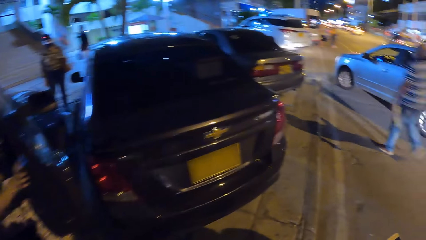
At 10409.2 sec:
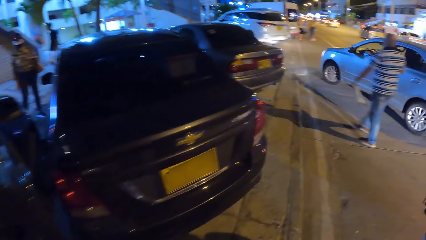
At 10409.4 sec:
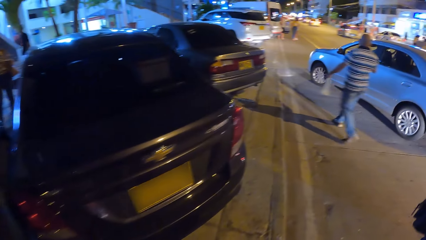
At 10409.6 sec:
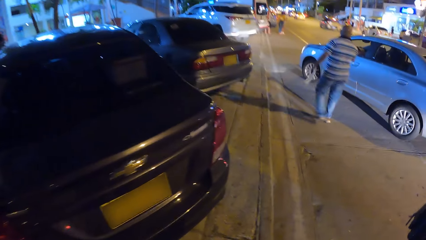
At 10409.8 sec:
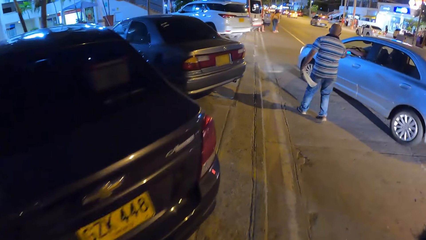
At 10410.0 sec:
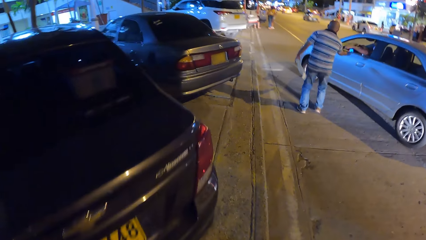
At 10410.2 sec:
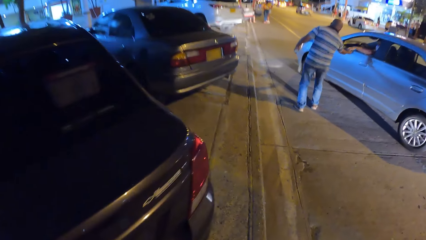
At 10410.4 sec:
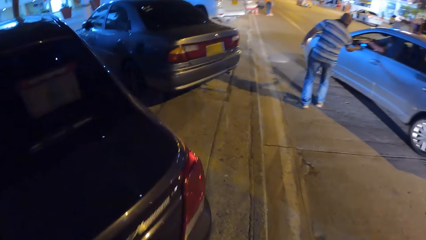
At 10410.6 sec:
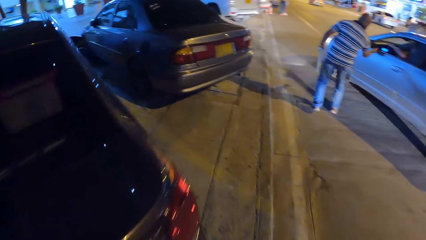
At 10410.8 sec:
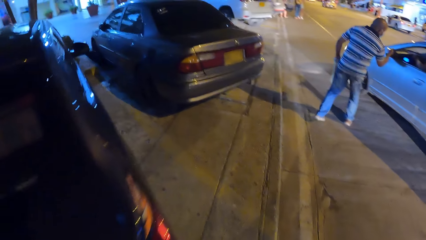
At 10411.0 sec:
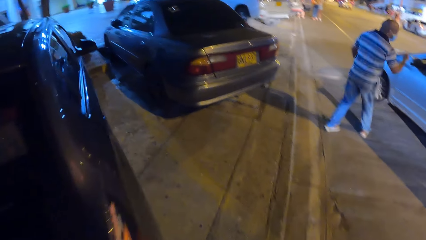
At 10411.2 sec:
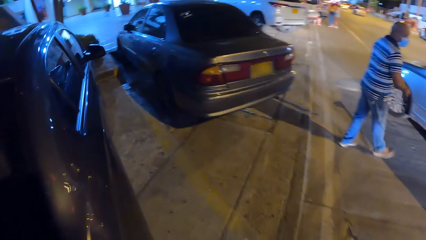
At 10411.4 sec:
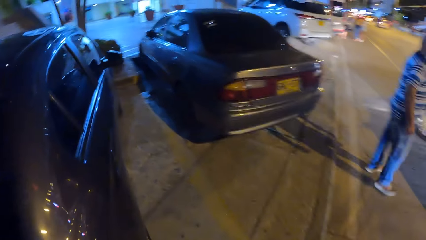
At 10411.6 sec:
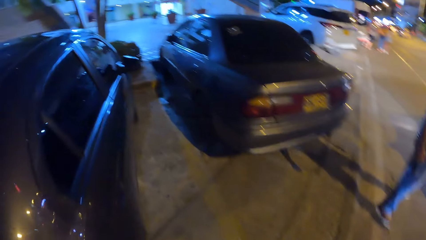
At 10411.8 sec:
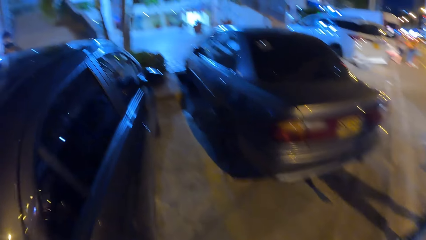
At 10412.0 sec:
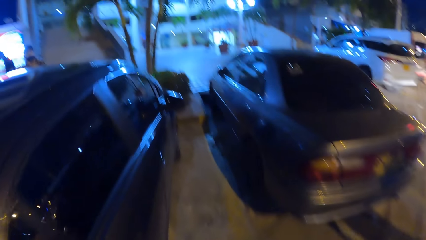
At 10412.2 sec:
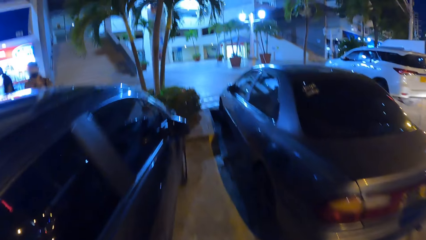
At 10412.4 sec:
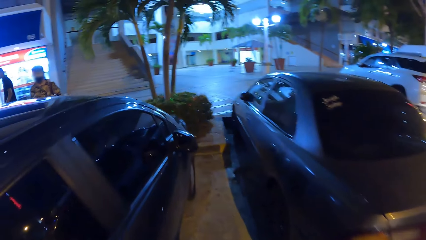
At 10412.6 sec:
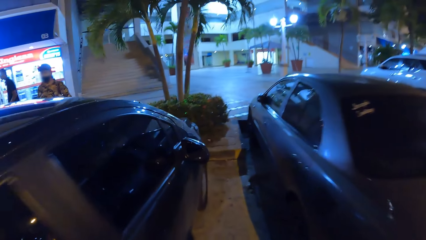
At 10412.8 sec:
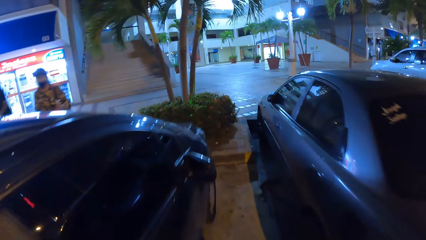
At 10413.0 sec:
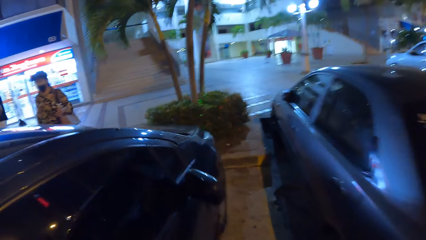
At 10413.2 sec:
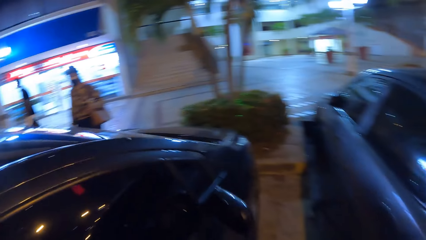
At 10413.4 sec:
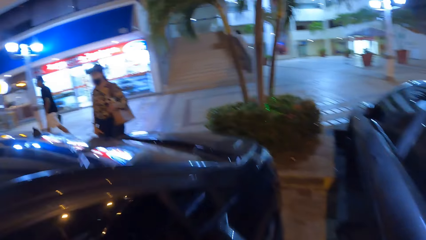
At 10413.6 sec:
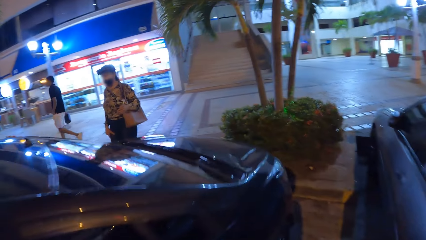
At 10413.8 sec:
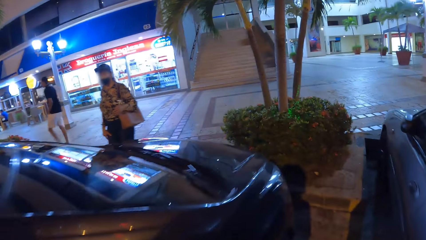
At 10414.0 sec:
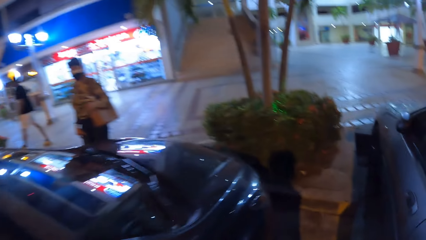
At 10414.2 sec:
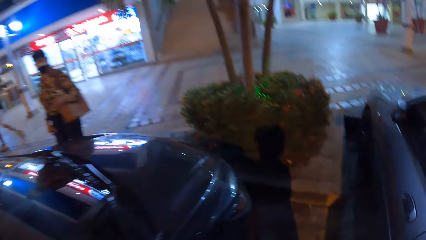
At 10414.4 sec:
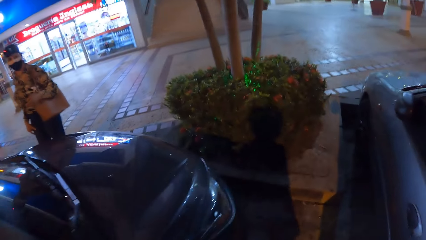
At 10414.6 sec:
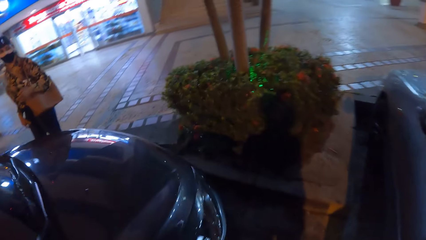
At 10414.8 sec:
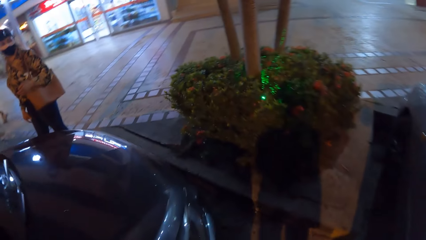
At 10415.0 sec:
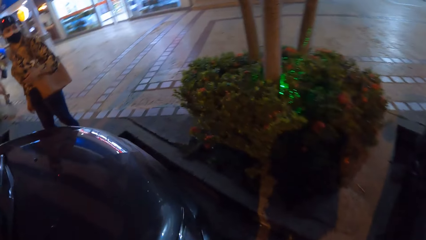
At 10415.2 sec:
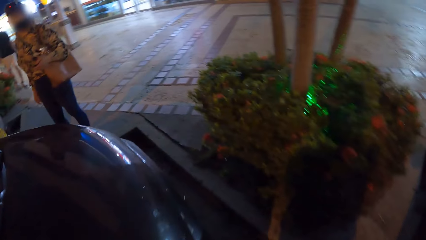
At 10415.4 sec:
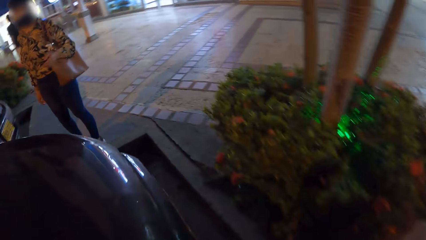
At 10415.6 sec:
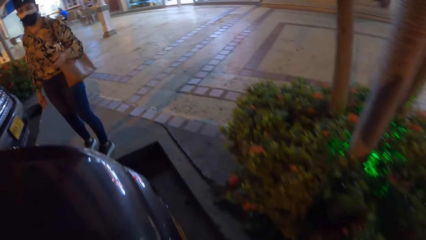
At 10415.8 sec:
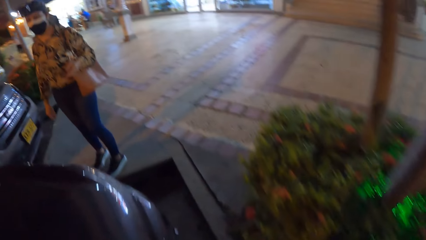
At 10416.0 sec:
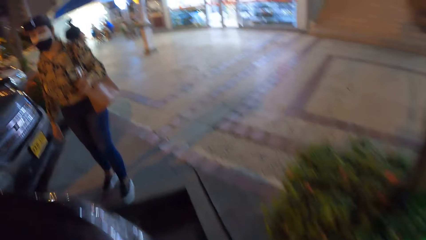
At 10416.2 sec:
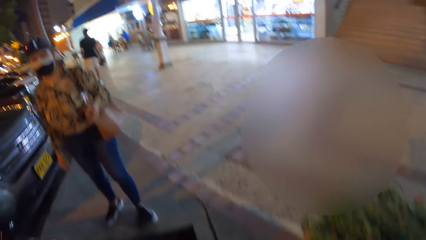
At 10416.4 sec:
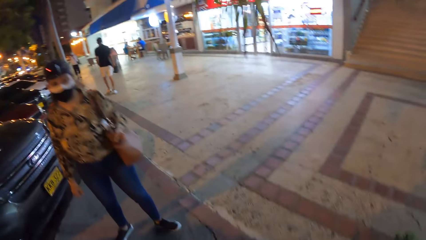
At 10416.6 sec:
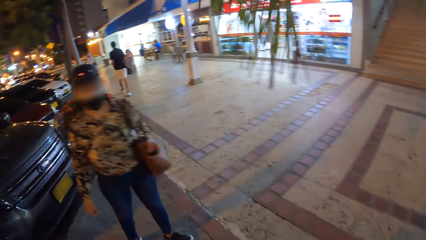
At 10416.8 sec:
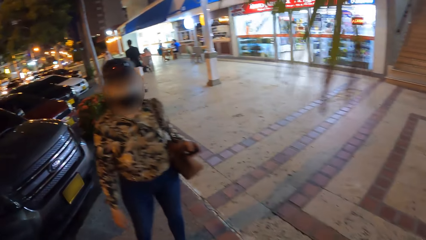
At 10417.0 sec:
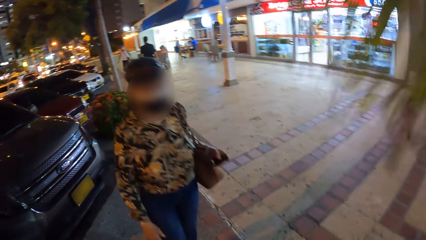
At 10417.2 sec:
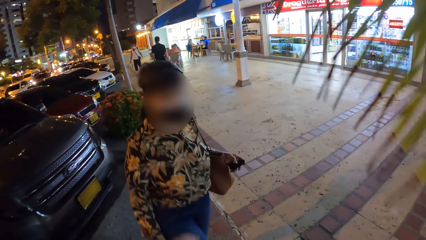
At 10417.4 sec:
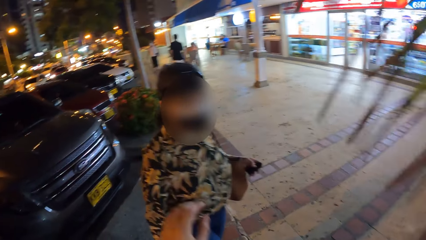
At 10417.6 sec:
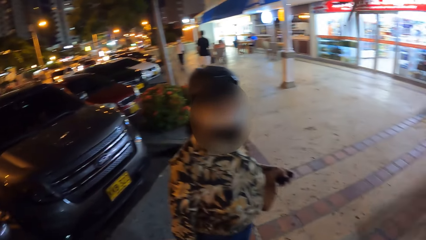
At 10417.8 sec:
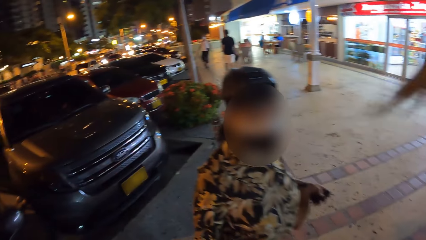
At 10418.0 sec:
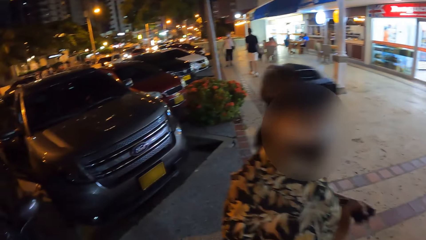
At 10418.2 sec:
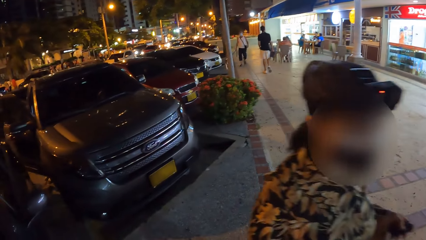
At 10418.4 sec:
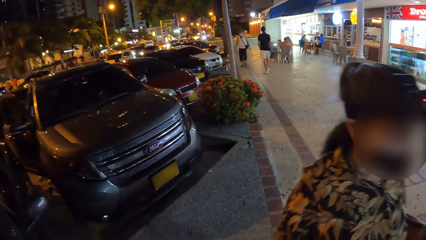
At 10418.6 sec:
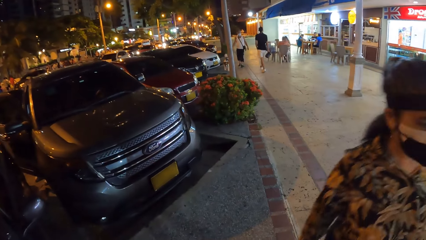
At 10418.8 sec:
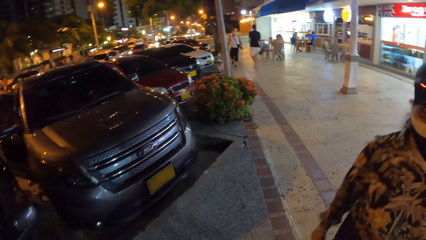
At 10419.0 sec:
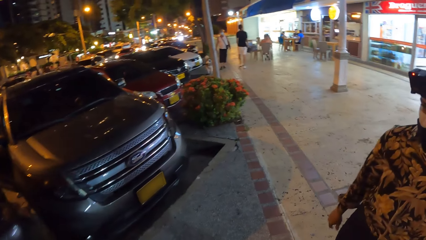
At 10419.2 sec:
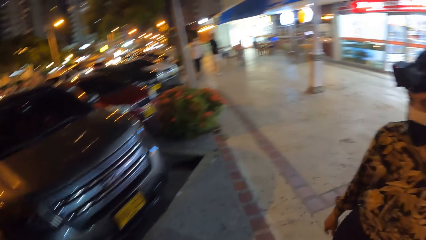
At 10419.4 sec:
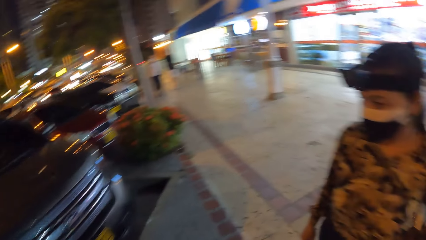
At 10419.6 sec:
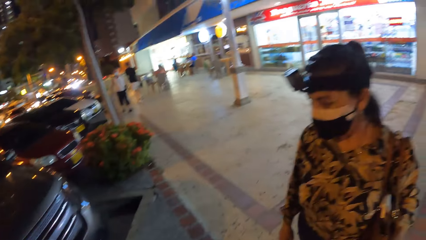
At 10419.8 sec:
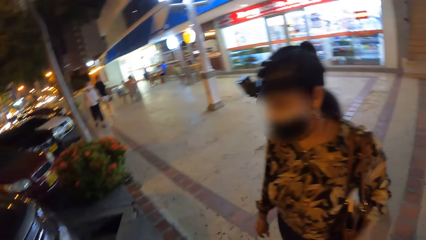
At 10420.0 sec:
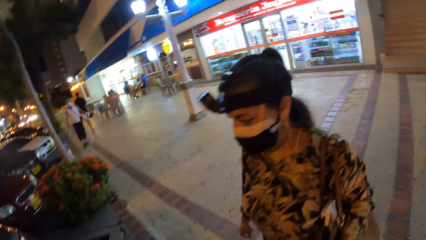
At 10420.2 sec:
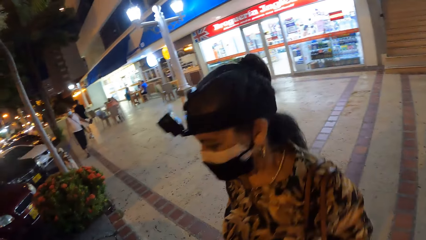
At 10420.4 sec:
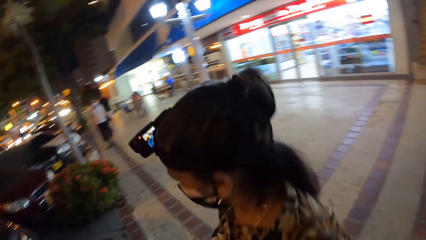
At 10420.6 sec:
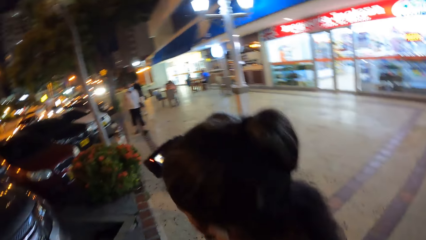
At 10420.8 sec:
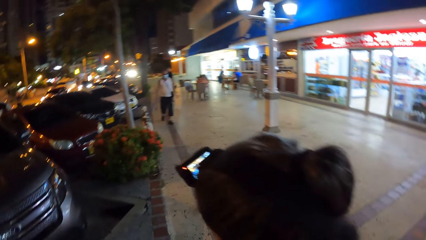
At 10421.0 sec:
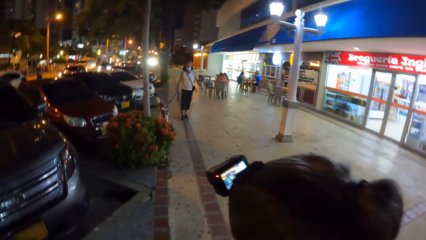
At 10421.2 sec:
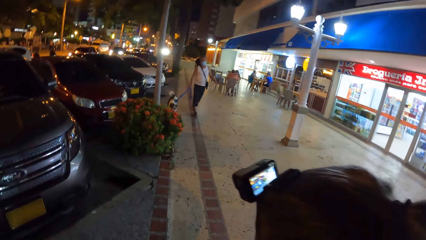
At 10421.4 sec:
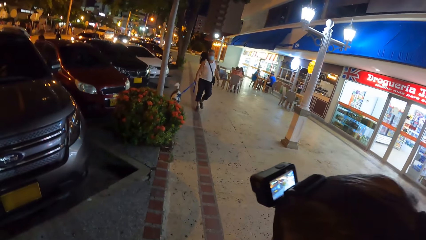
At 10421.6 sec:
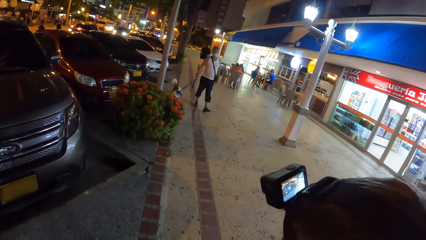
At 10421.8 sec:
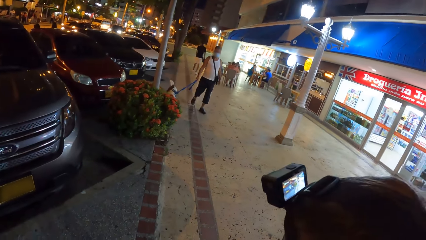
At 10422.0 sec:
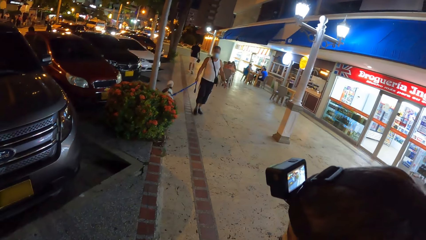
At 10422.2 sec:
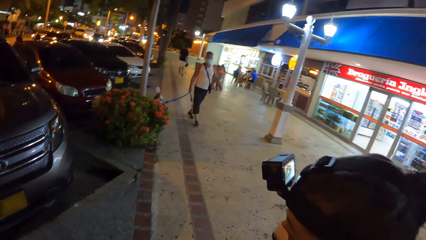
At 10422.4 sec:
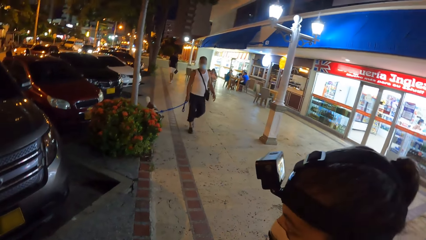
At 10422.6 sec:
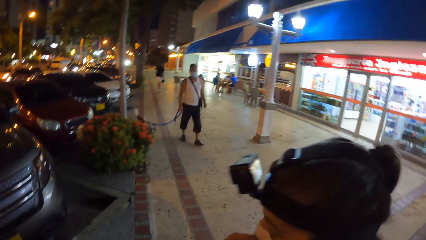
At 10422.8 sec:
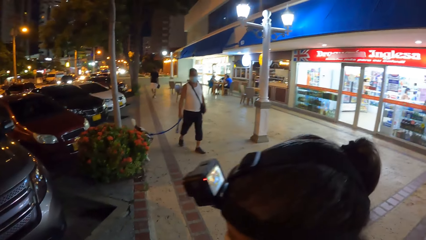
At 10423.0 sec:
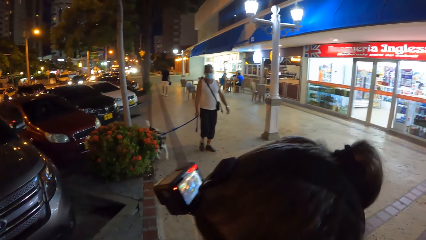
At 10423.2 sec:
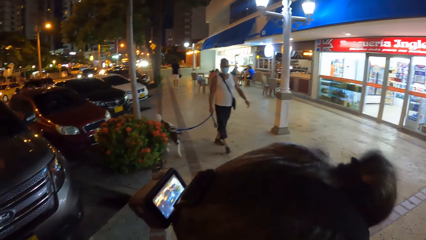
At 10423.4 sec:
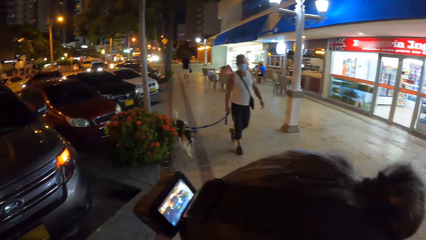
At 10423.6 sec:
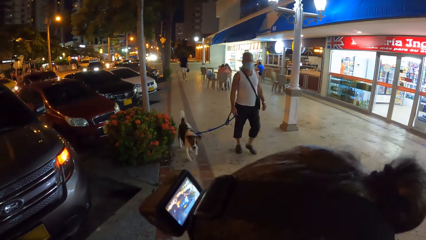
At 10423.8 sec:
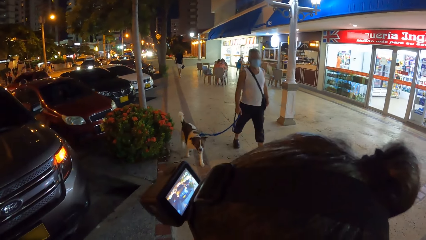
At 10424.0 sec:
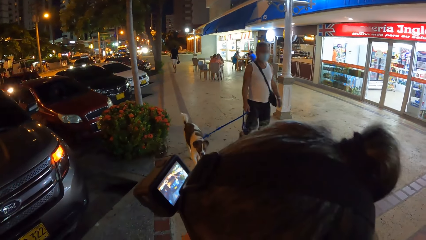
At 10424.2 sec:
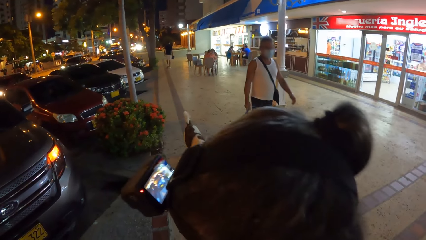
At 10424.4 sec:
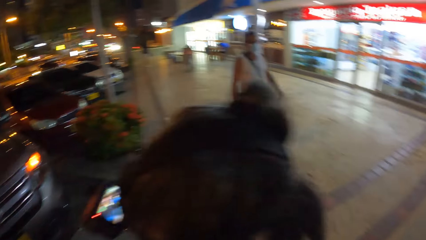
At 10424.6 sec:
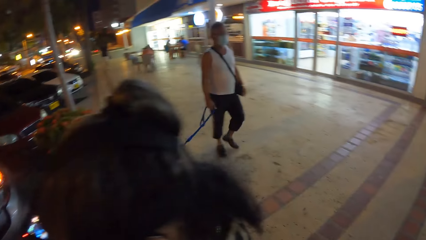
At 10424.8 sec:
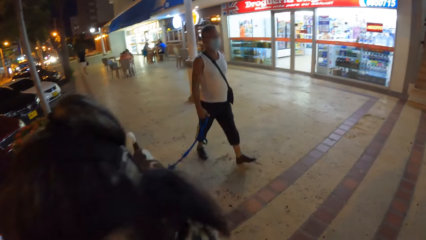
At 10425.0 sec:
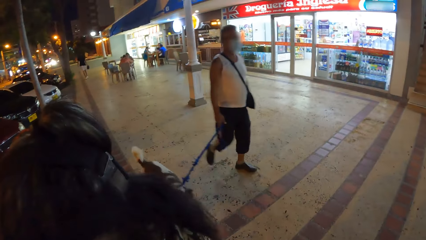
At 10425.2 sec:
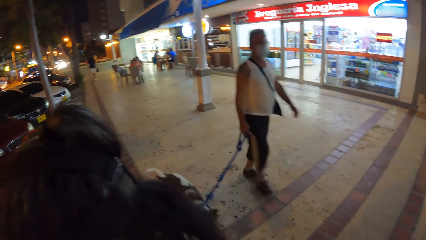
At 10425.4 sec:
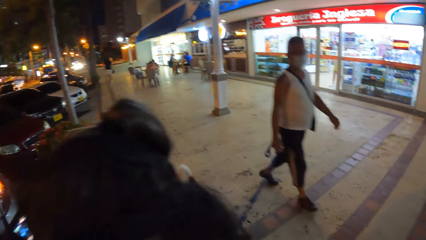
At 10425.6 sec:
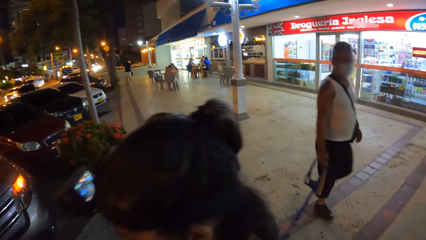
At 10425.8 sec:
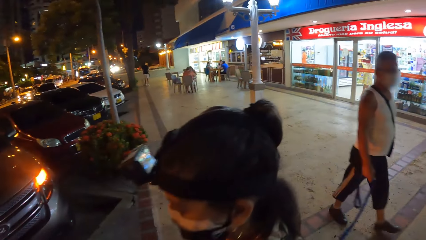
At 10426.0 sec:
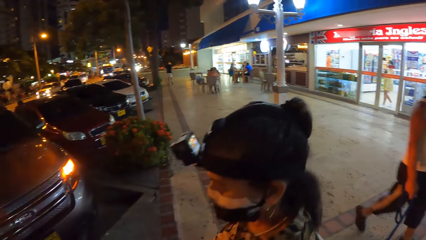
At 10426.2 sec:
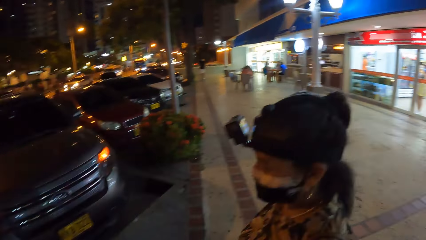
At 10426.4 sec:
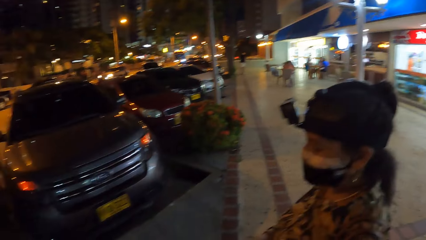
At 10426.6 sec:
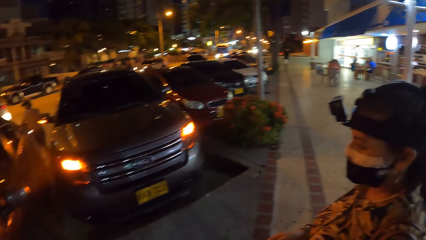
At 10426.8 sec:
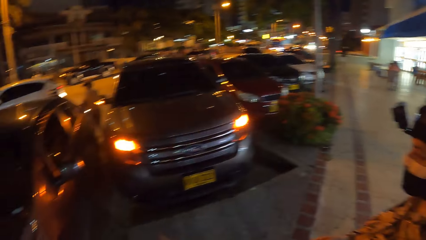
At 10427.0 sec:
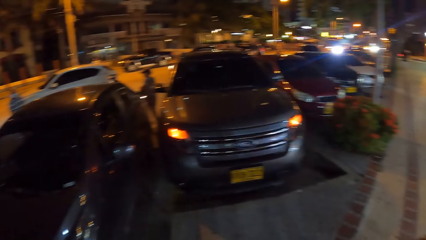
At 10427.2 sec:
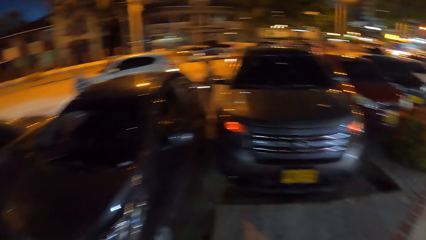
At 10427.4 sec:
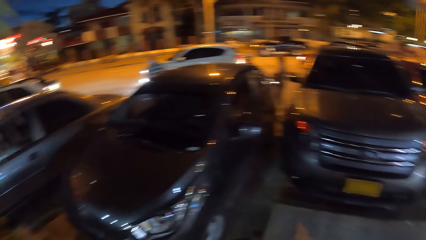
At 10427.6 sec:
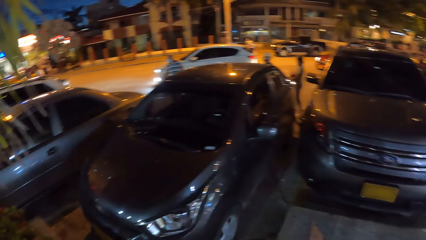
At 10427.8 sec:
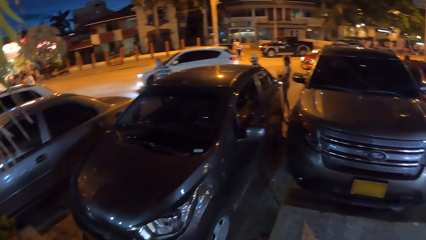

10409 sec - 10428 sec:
A woman places her right hand on the door of the car. The camera wearer walks on the street path. They walk towards another woman. They interact with the other woman, gesture to the other woman. A dog walks past the camera wearer. A man walks past the camera wearer.
